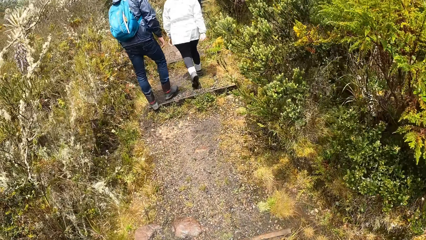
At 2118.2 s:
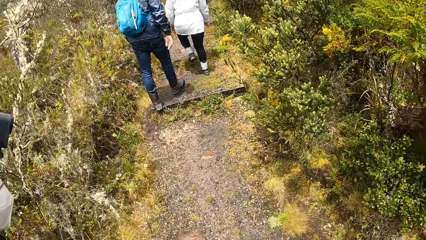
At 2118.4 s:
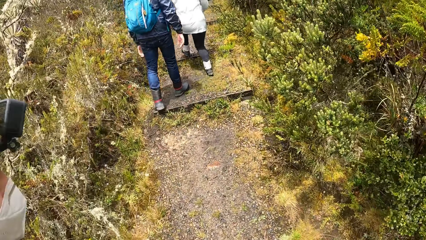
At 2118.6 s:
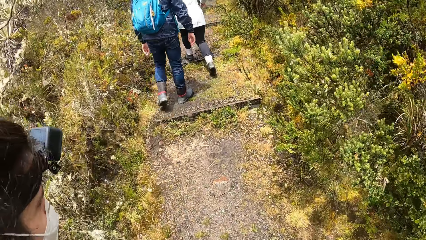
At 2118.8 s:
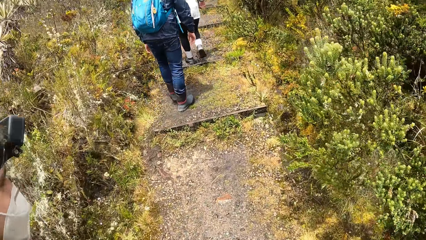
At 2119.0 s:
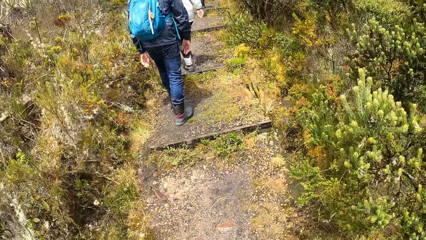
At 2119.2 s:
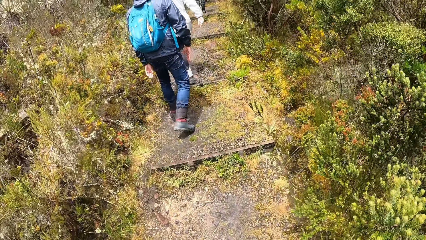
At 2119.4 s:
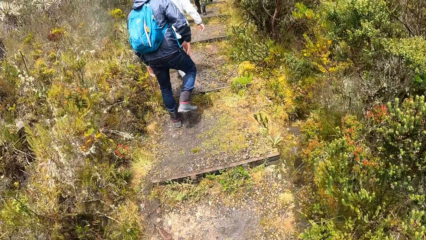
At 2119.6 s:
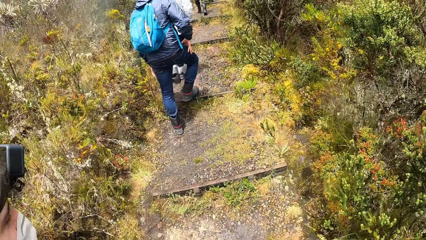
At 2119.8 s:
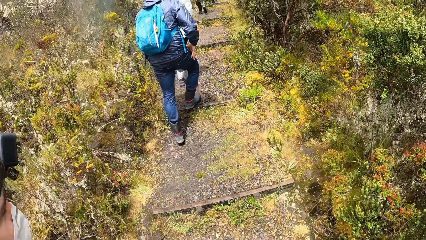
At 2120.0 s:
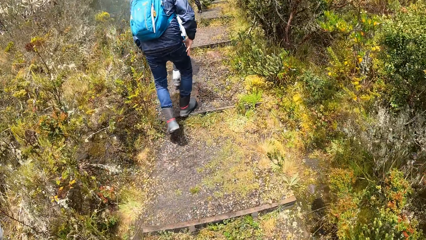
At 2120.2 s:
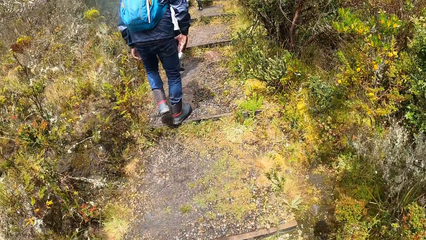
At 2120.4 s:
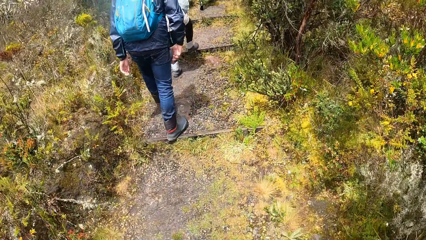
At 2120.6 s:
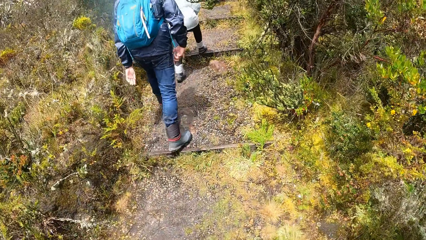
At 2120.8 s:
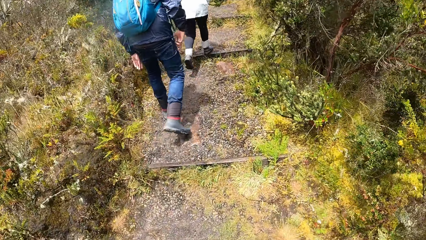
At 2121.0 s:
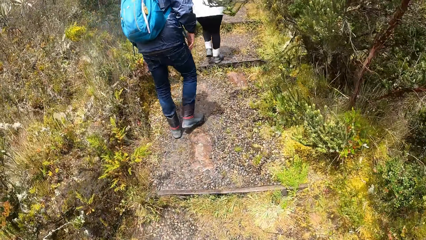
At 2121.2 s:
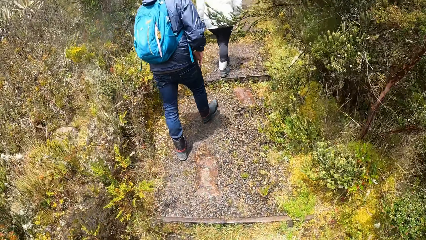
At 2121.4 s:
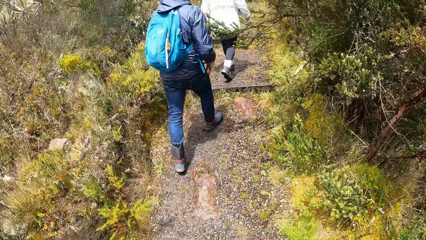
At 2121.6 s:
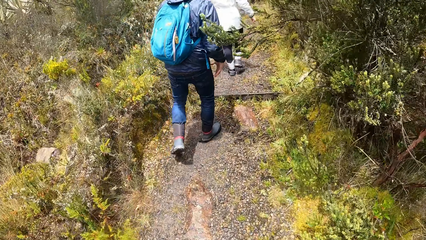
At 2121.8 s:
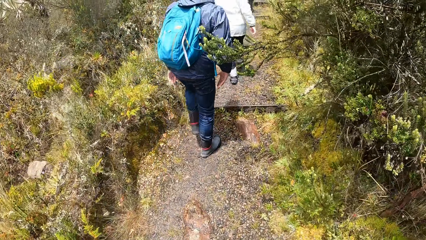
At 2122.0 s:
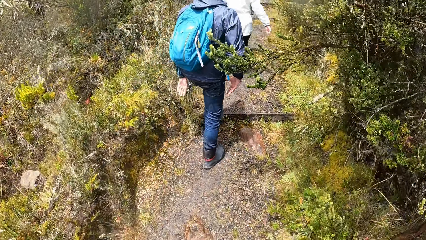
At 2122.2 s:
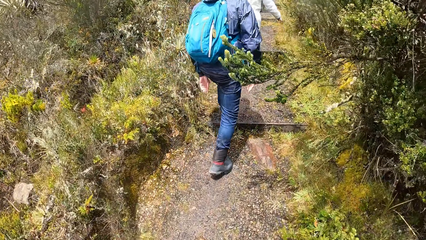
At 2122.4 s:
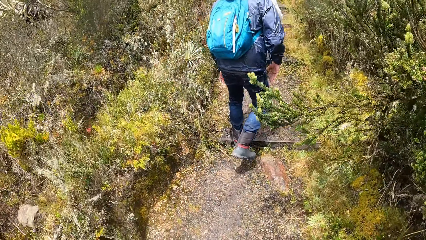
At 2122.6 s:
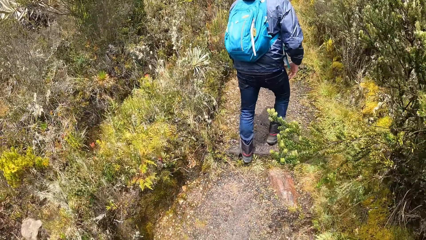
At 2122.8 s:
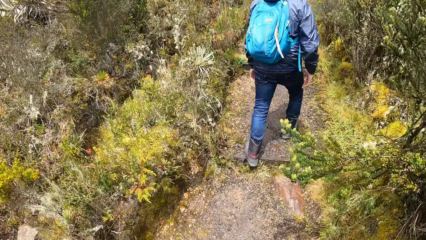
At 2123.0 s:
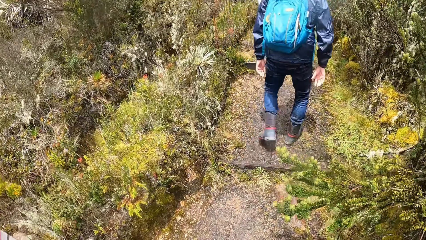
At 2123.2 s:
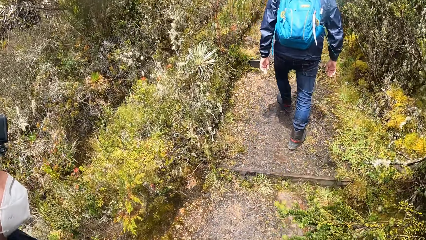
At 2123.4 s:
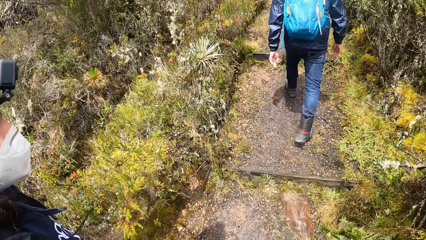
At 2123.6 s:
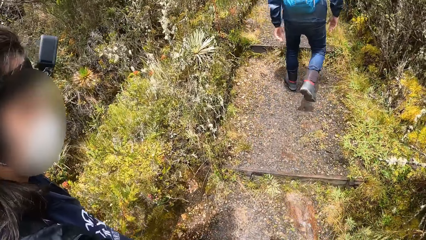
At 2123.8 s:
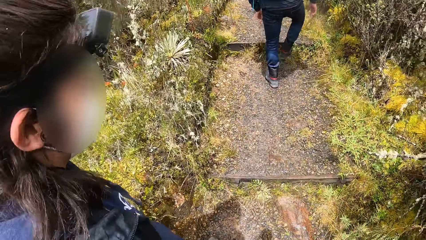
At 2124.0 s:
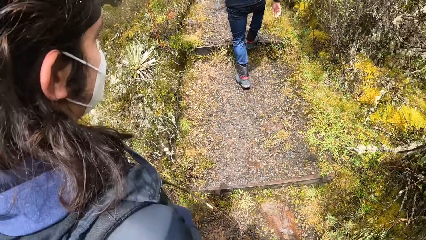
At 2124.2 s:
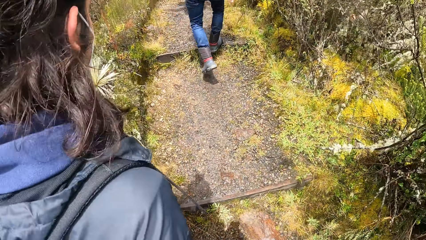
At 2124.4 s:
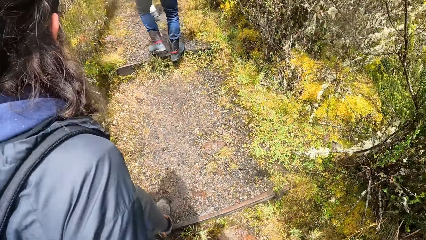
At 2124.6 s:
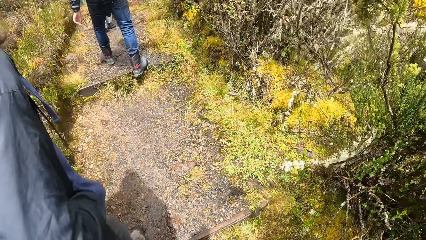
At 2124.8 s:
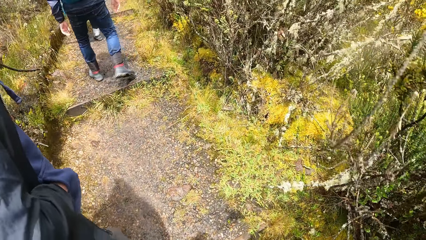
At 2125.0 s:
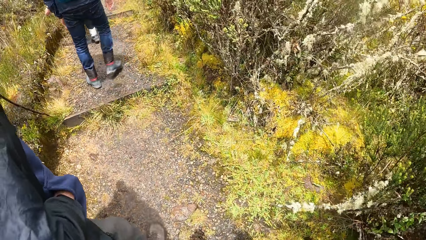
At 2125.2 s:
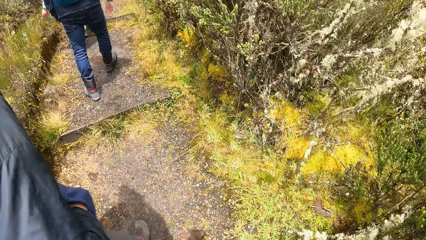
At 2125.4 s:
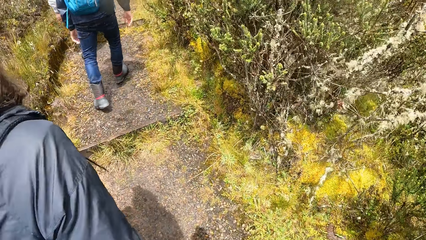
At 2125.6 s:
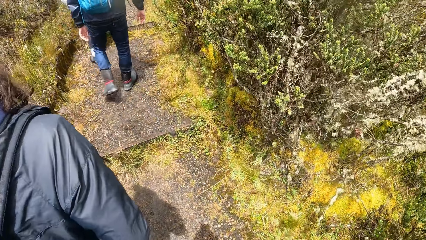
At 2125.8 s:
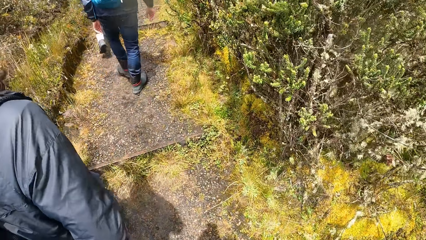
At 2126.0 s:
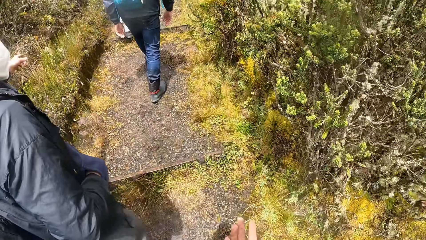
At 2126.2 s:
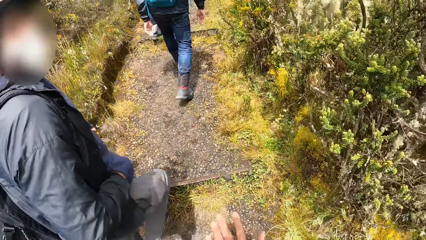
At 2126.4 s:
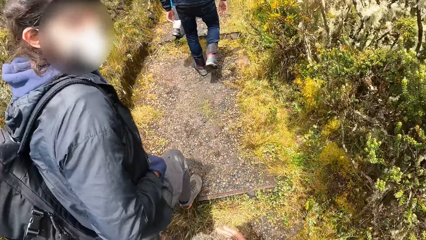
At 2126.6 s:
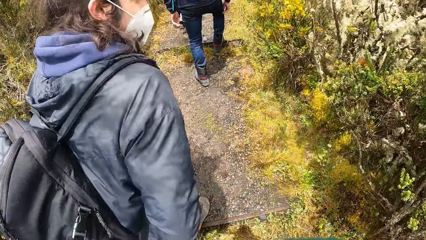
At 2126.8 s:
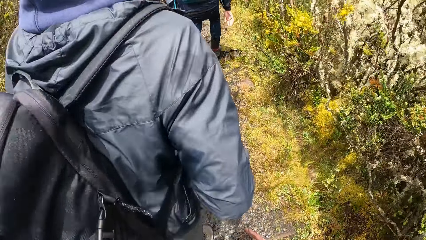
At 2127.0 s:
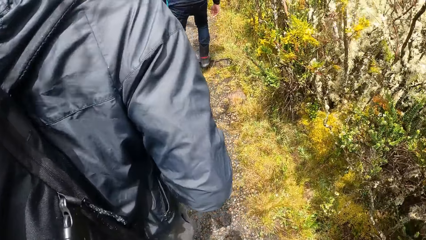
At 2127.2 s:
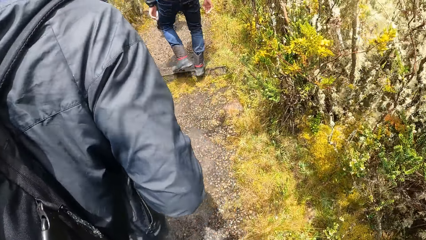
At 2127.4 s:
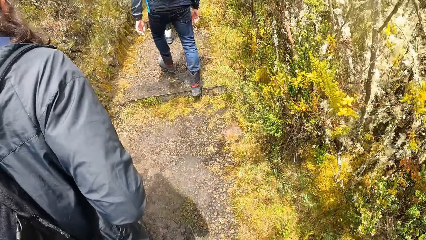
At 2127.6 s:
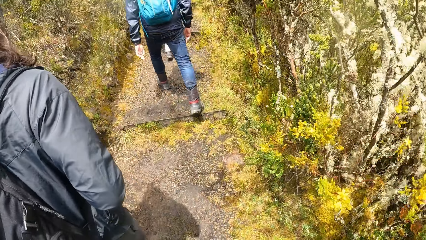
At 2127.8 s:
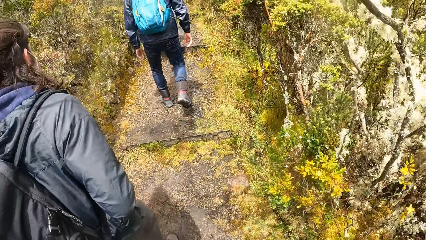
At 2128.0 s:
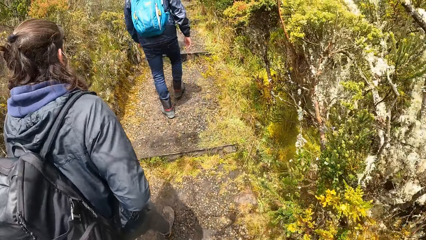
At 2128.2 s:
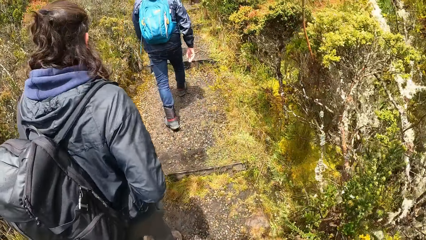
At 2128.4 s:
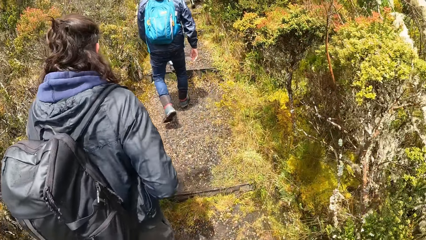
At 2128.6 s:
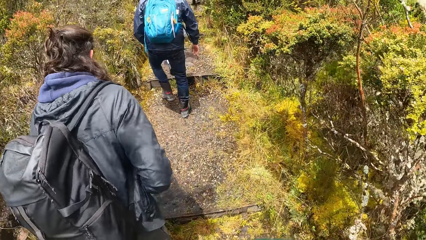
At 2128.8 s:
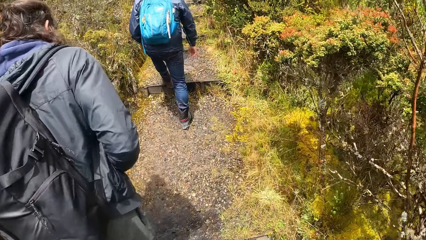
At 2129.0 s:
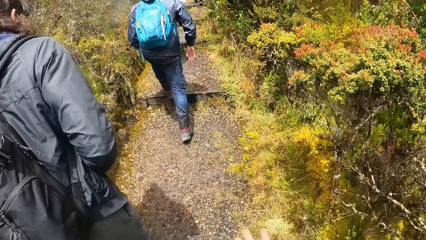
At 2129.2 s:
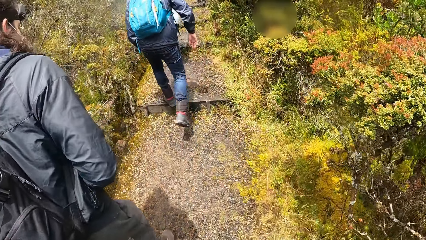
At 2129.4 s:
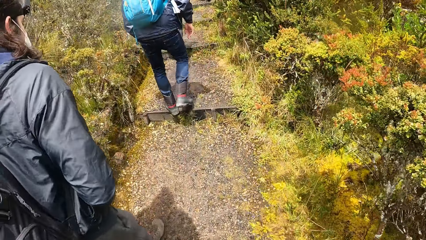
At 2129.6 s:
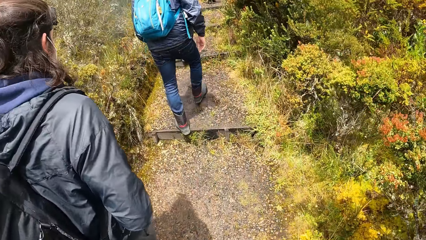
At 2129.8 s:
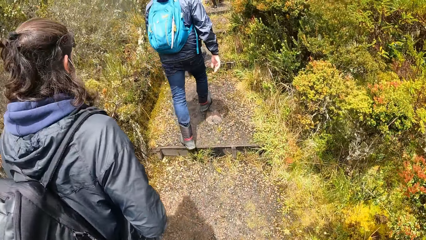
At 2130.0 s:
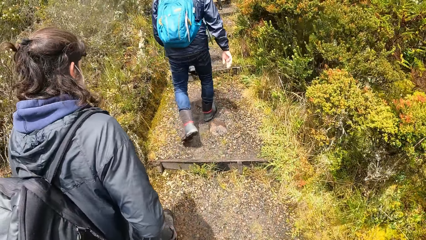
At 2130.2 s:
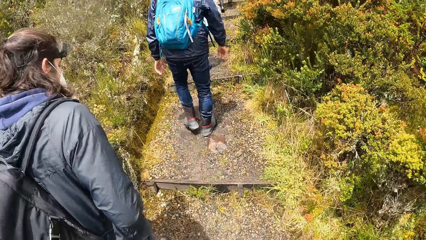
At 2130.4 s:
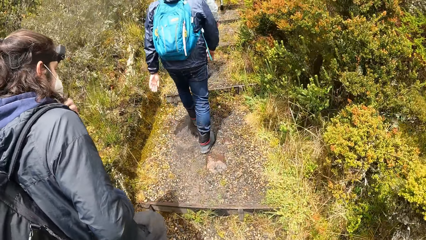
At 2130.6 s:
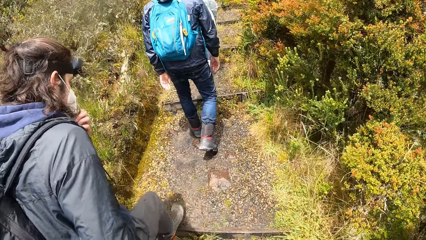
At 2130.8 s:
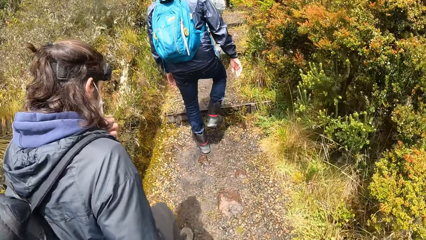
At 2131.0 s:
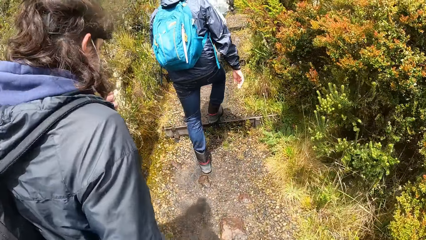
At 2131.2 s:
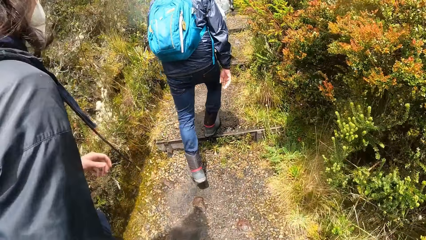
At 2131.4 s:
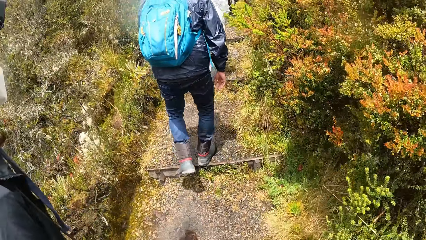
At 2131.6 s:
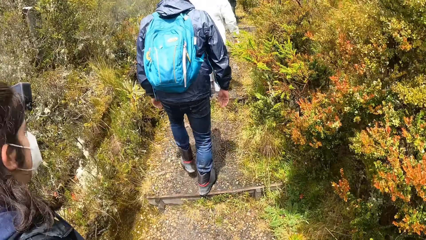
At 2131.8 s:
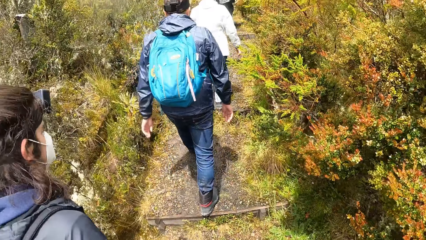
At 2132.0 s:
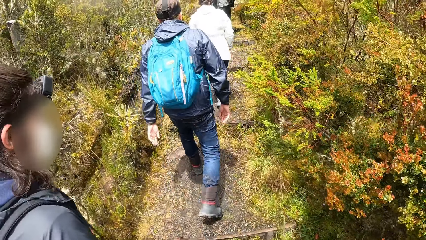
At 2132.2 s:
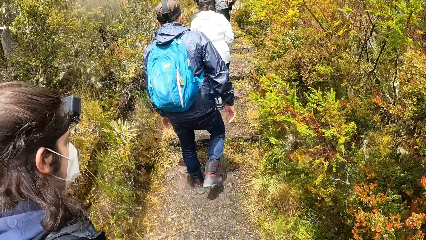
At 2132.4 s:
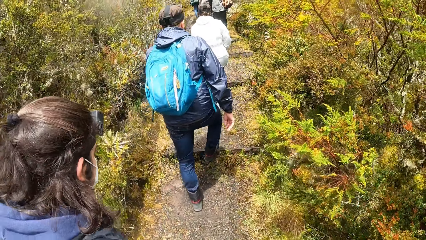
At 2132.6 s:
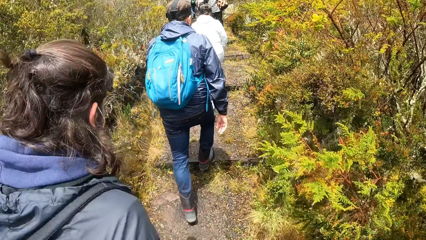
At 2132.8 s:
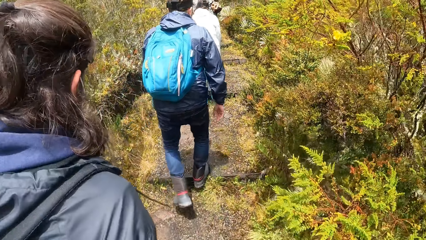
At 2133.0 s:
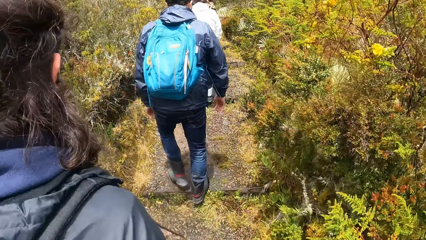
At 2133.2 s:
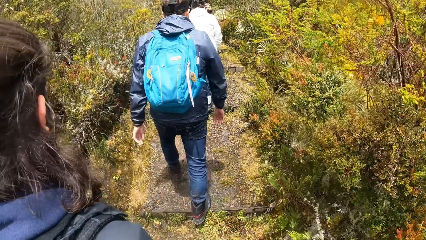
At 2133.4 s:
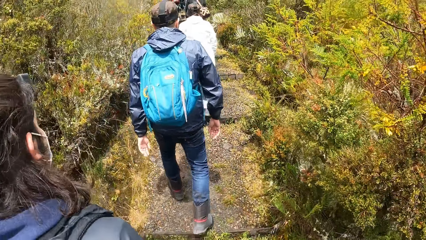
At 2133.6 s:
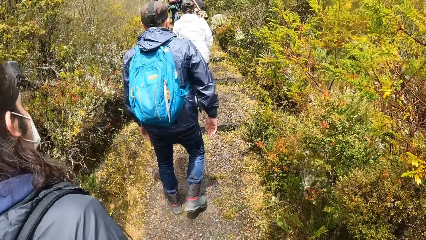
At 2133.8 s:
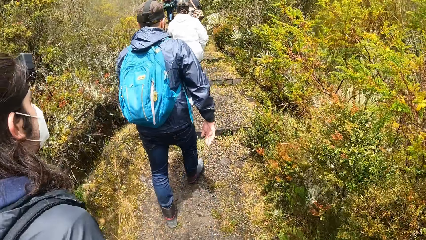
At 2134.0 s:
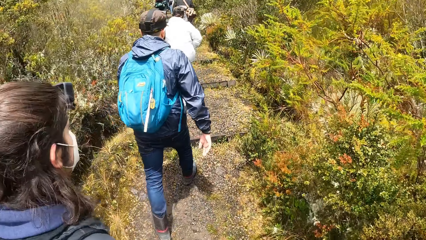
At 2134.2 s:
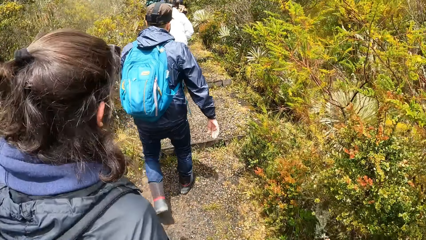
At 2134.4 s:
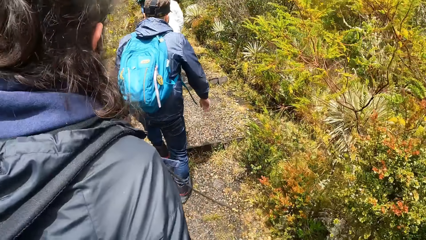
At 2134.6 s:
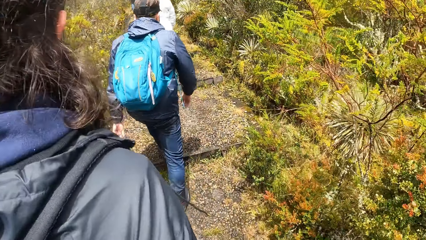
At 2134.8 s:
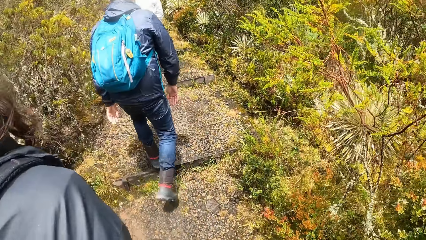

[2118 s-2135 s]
A person converses with the camera wearer. A person walks on the path.
